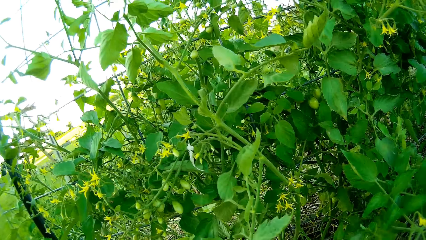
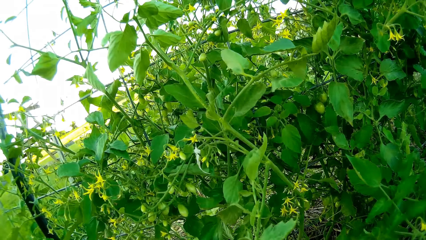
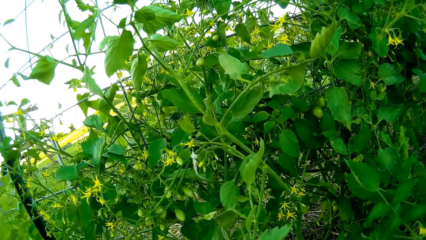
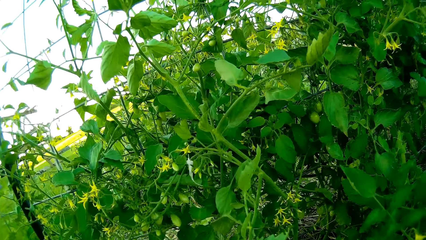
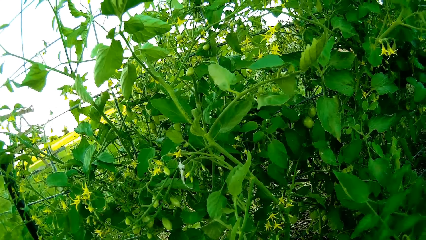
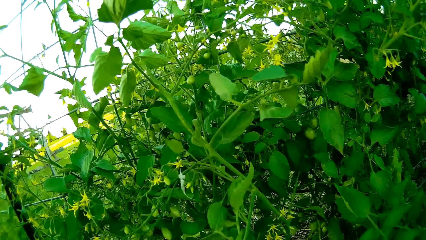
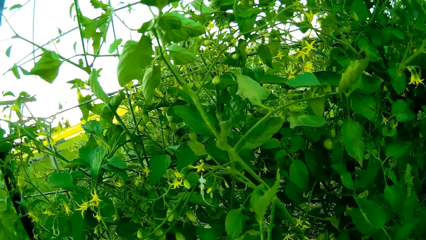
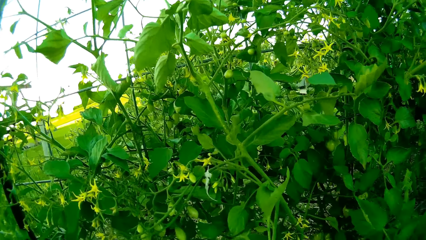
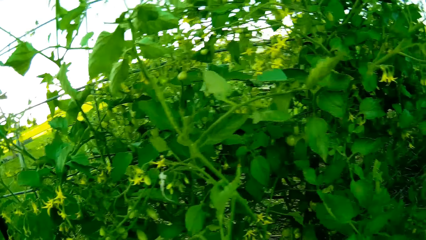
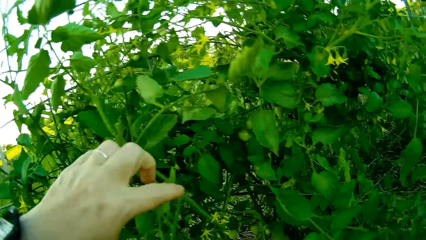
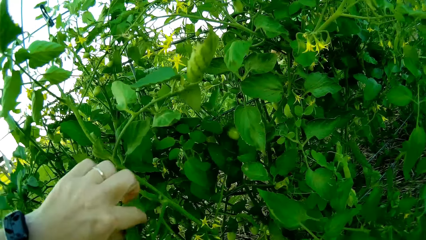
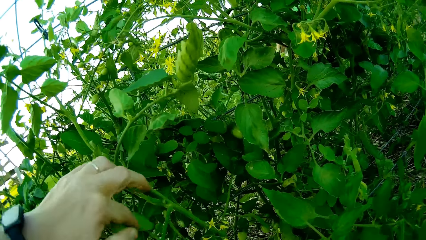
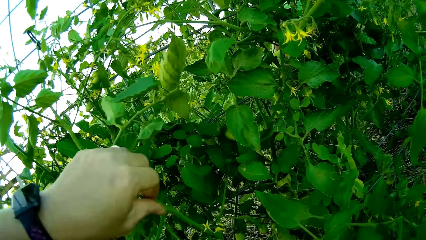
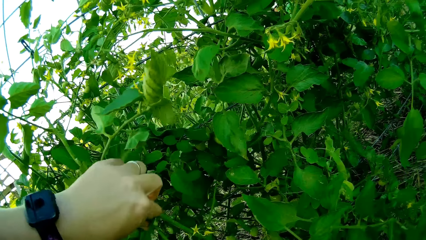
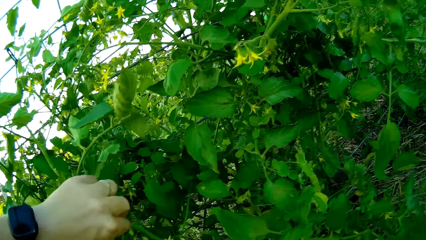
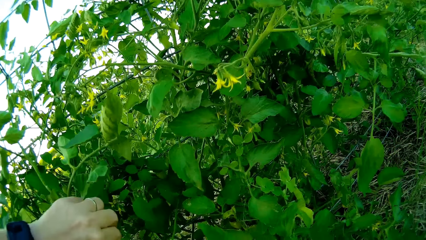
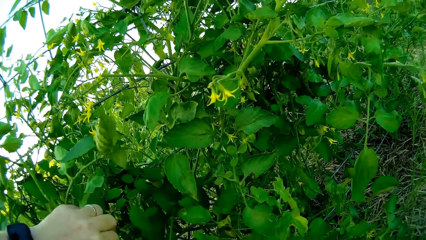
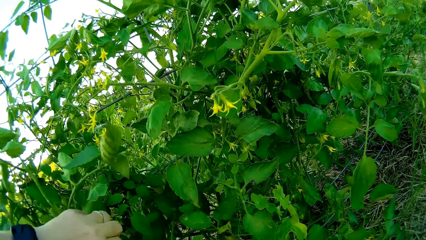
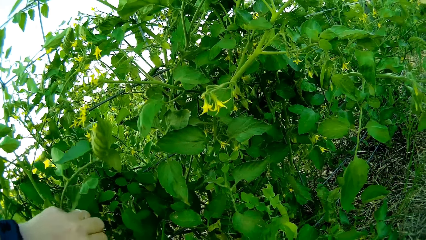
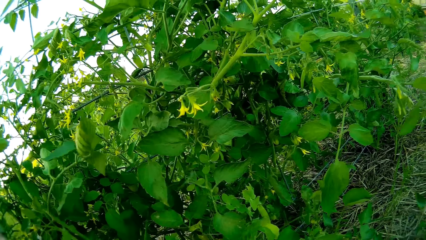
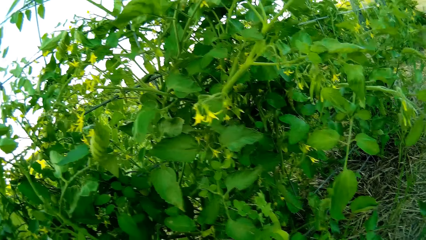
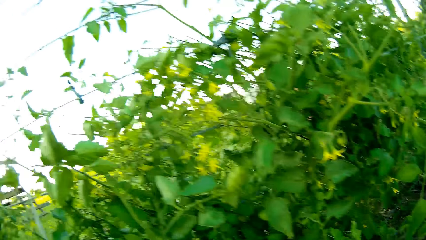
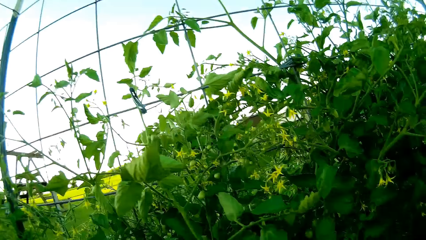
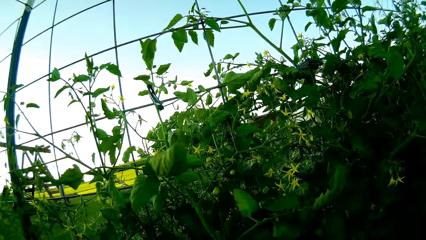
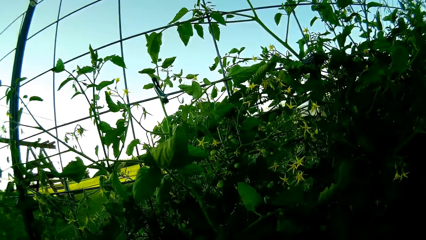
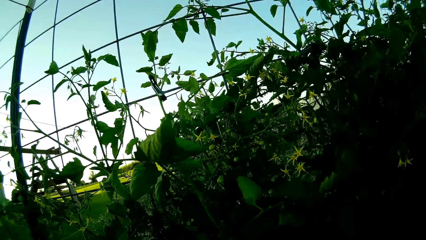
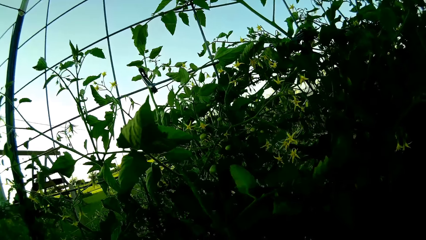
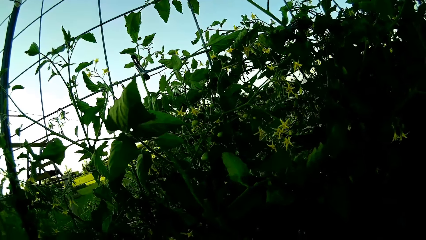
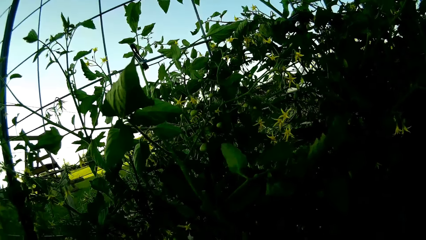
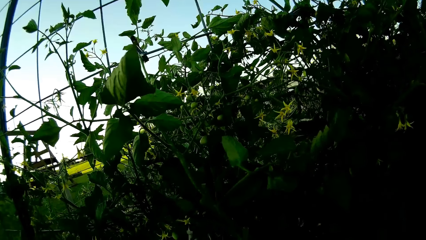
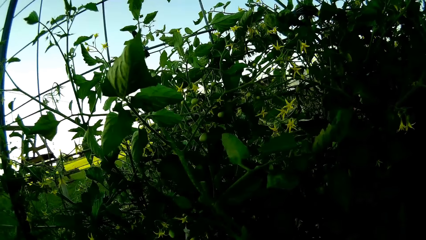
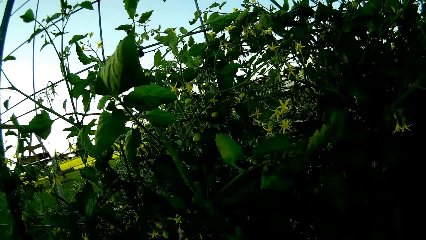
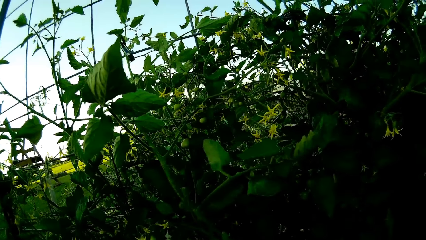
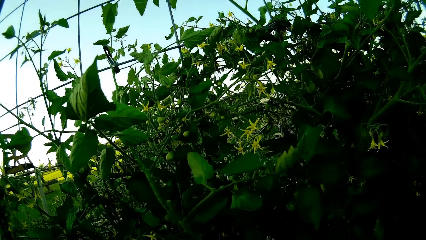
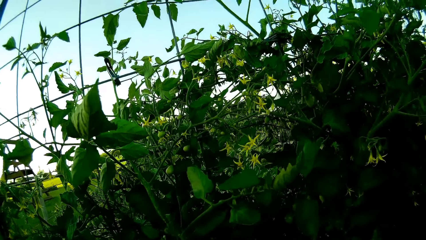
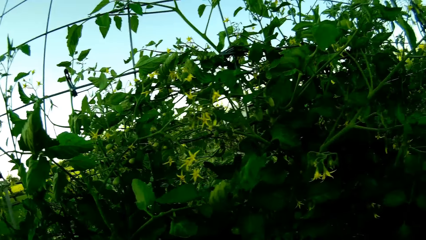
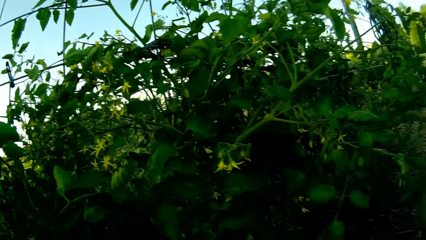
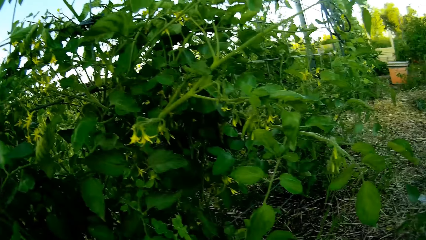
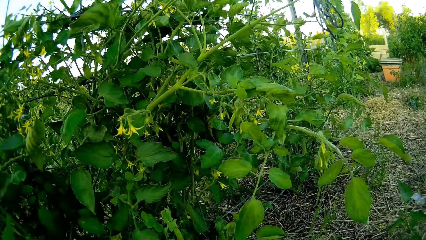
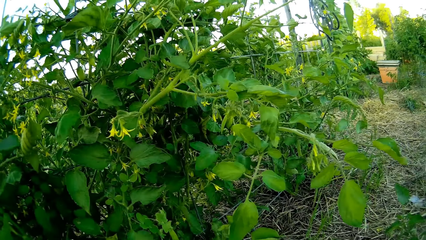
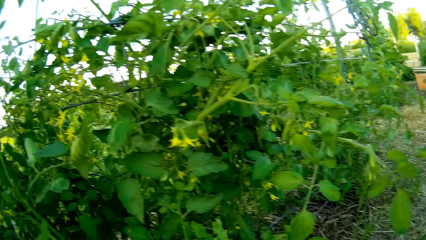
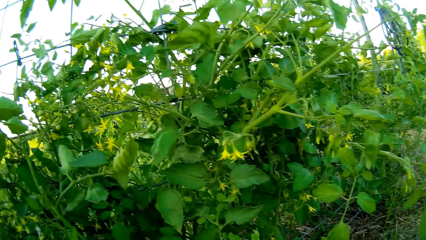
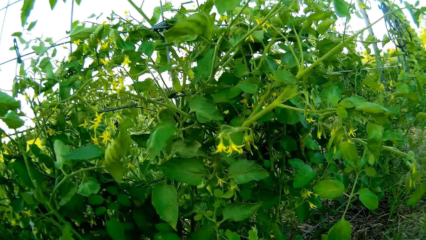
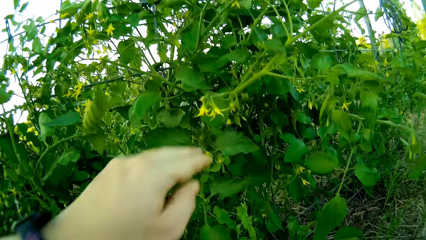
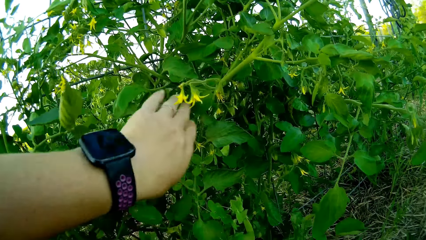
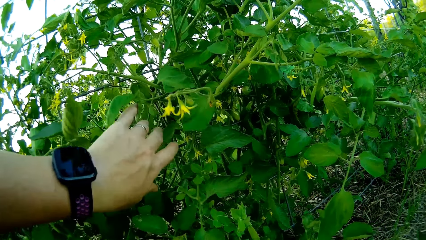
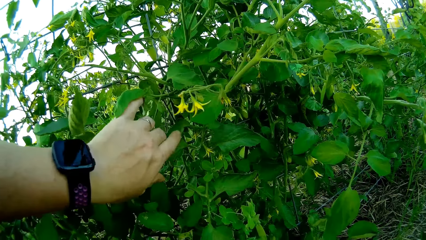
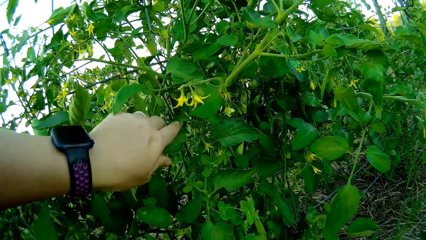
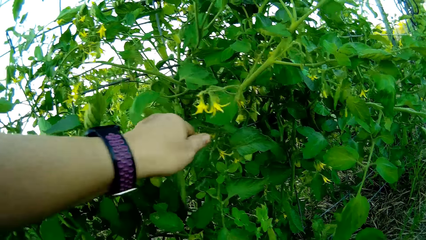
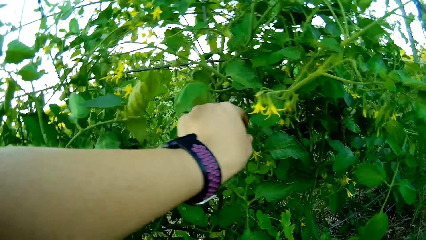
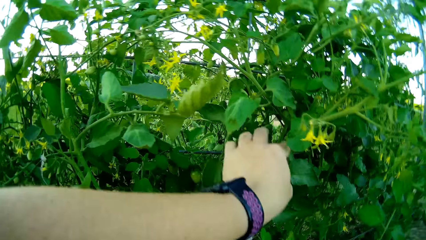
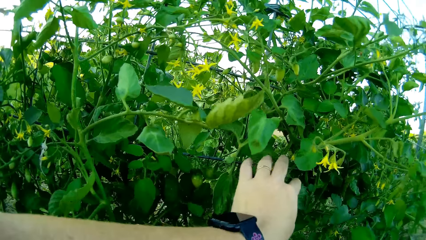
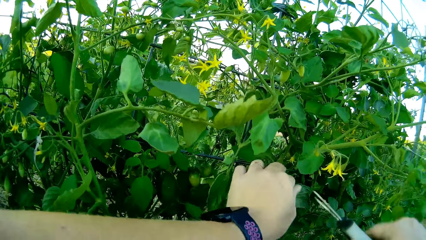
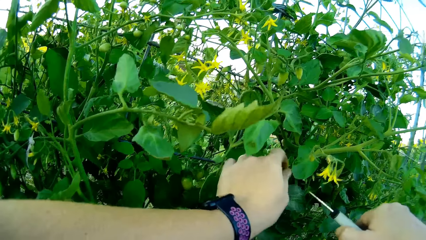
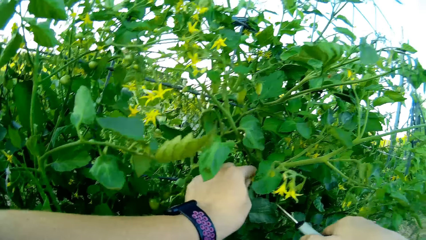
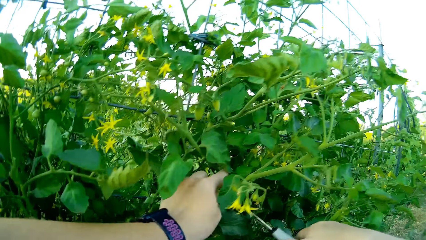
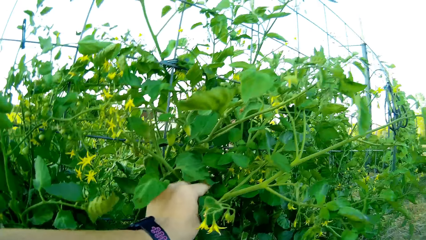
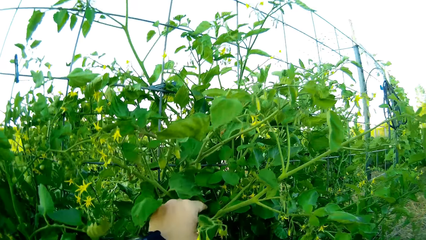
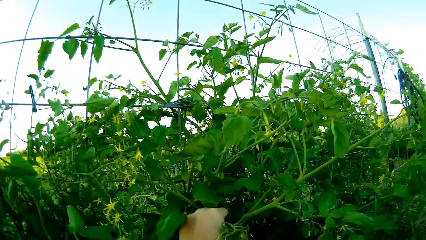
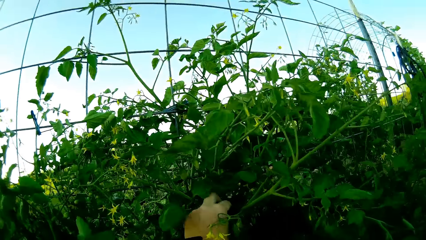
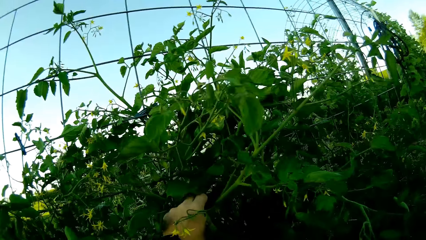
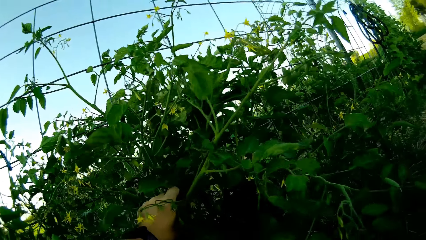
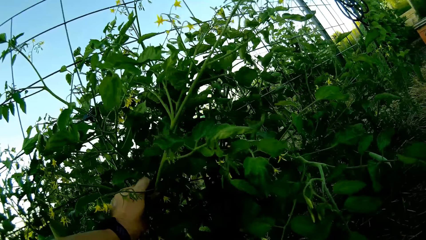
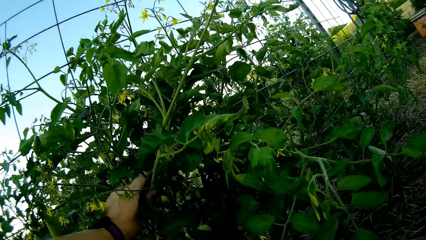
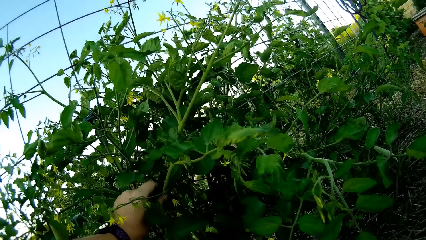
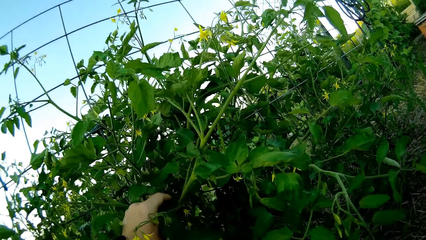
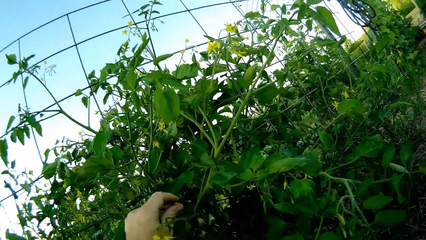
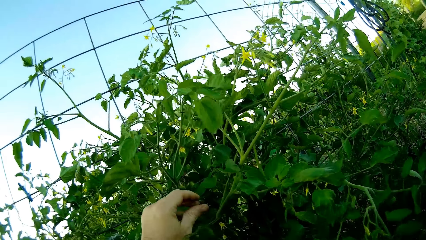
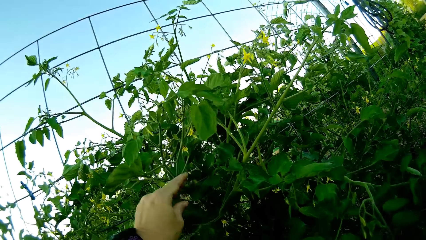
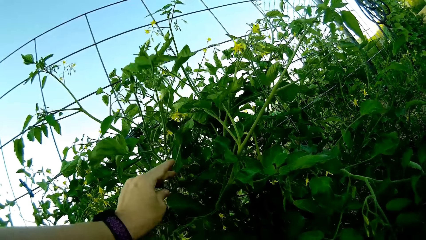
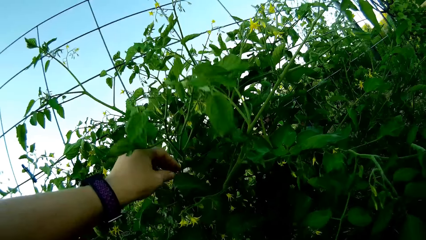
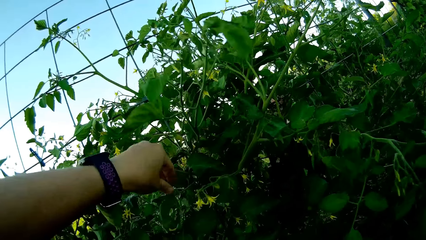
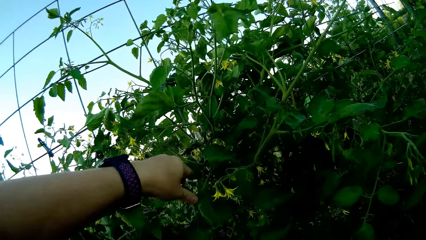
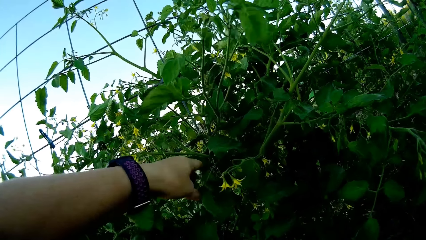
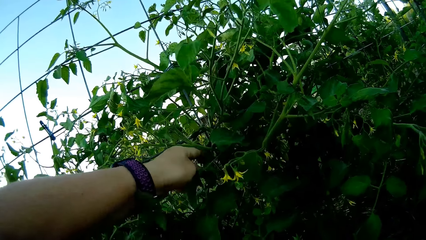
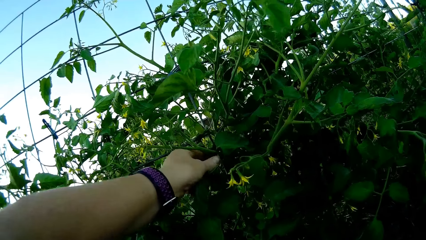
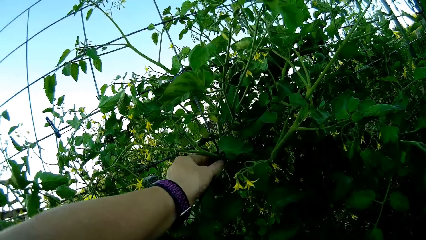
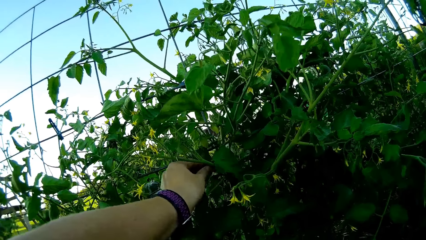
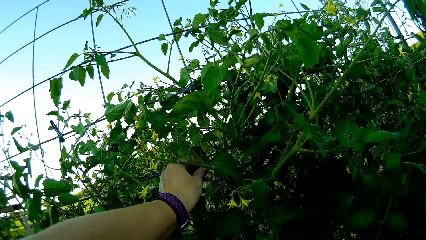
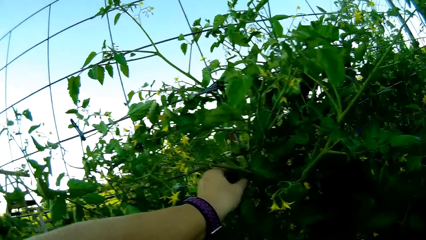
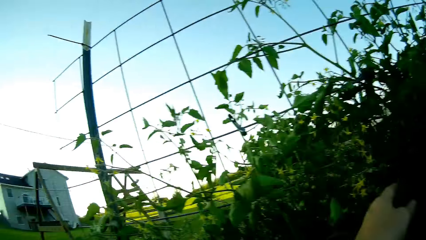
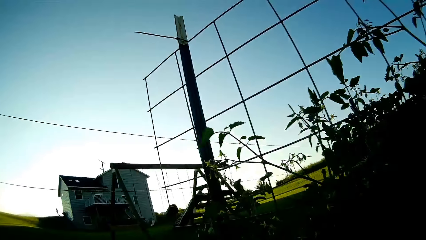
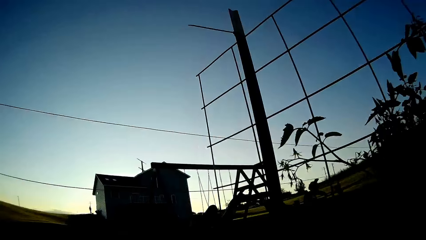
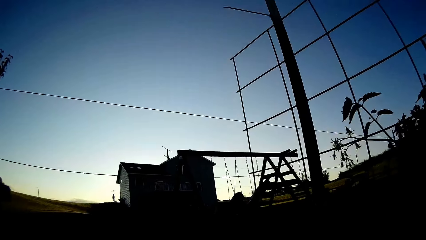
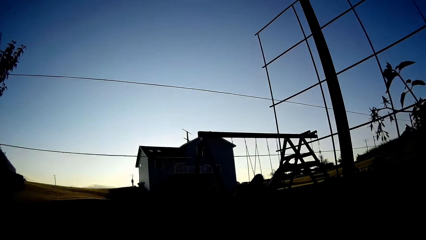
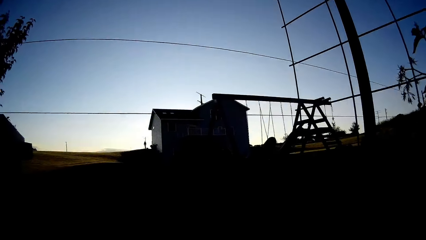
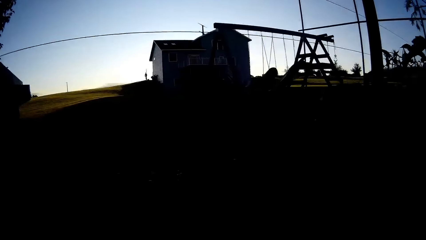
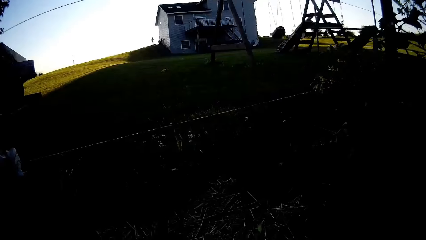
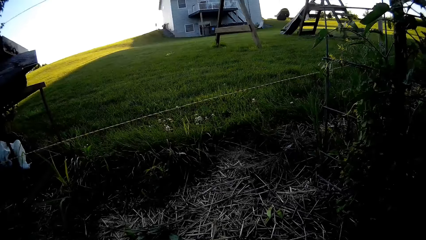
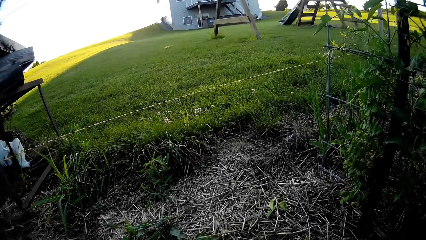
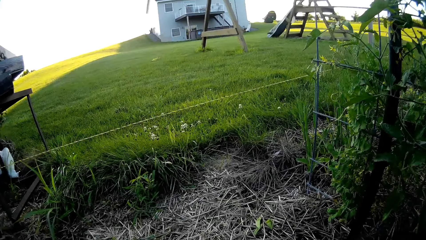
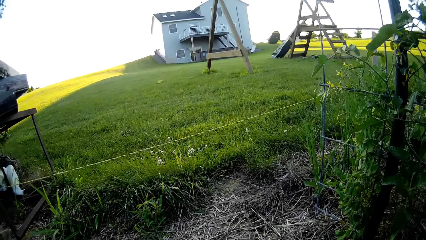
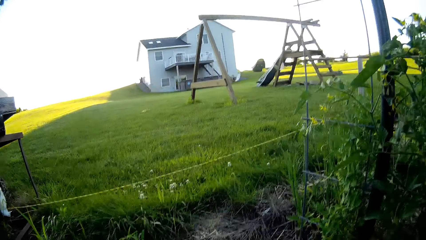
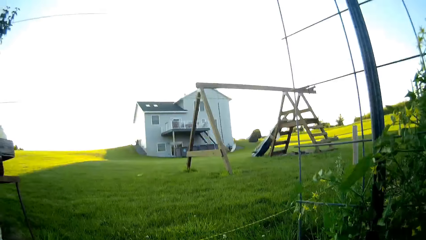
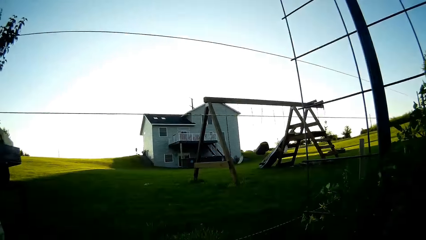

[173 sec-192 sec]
The camera wearer looks around. They touch the plant. They look around the compound. They cut the plant. They touch the plant. They look at the house.
